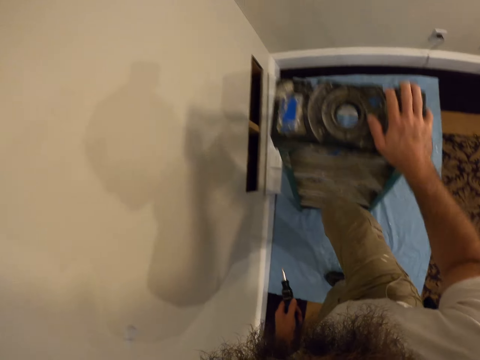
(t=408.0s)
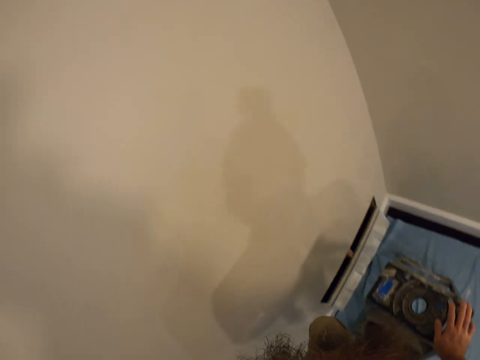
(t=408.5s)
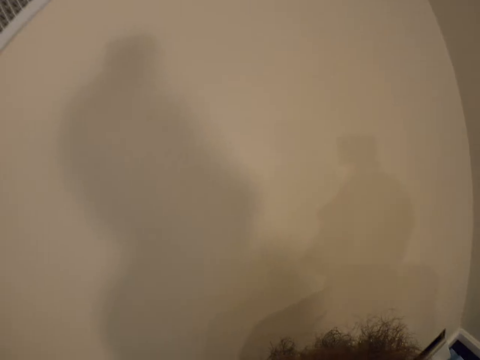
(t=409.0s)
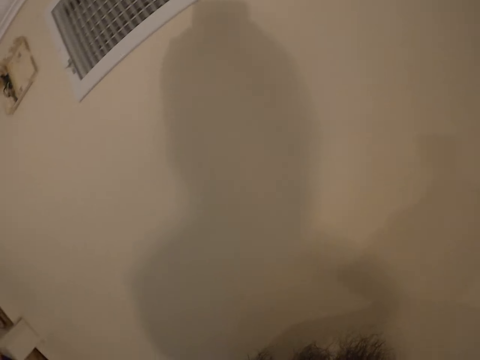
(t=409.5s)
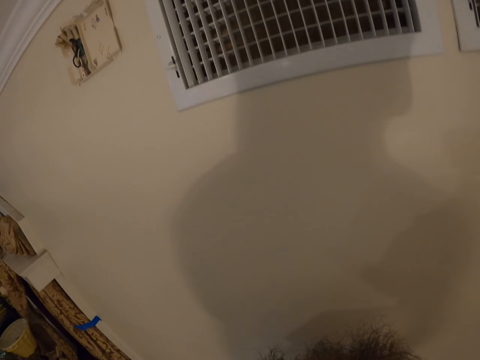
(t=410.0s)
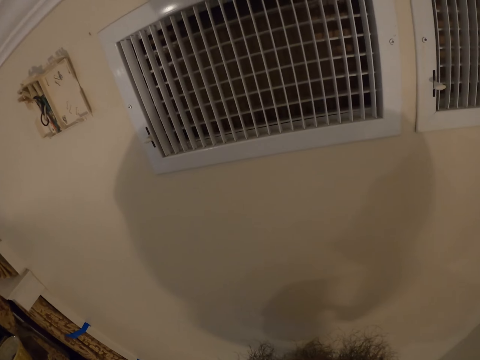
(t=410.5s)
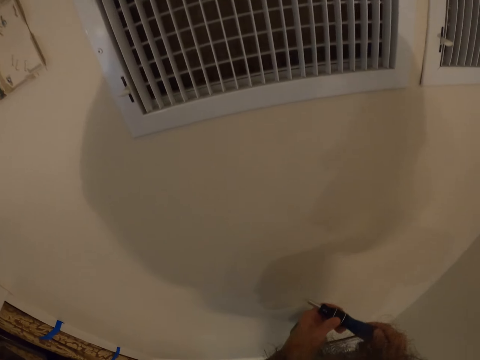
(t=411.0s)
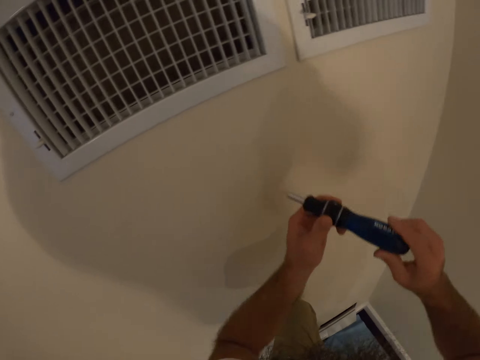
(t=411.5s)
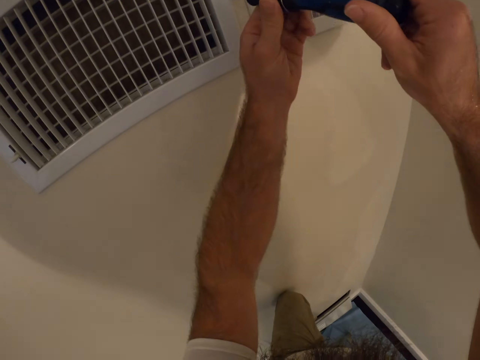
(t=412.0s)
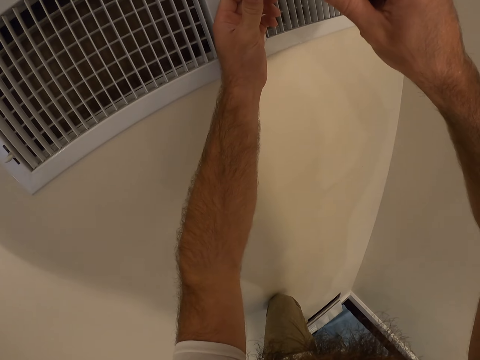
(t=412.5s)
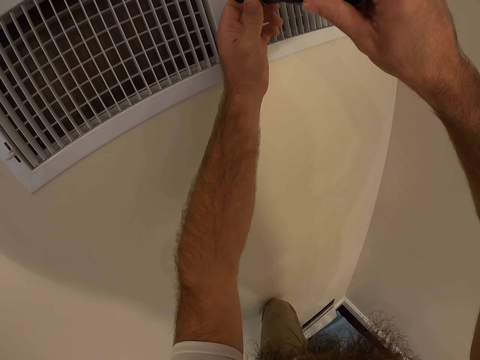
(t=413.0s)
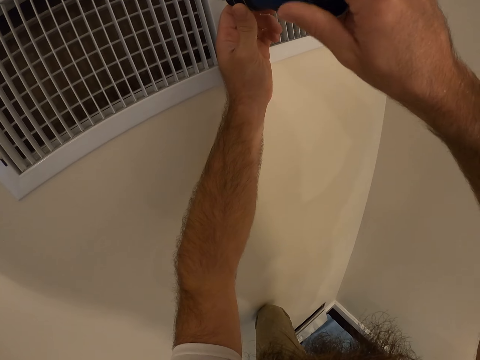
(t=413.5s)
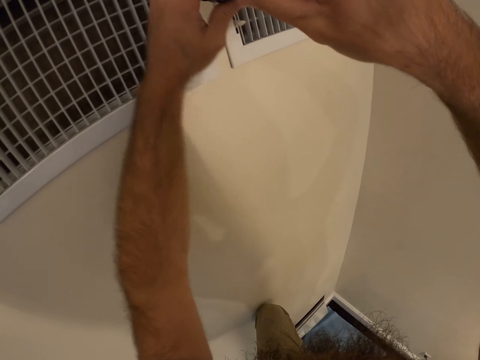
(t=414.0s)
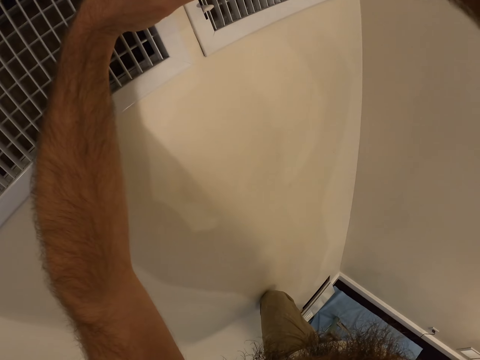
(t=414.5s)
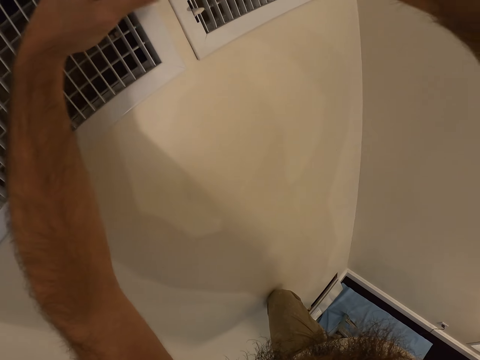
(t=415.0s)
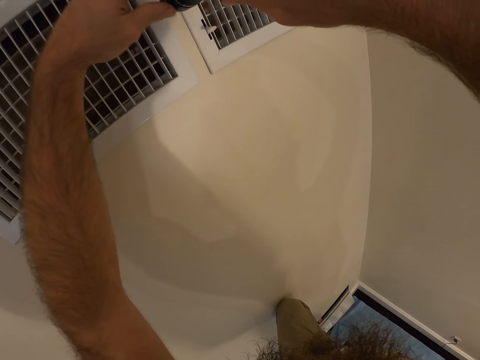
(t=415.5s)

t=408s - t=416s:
The camera wearer looks at the wall. They unscrew a screw in an air duct cover with the screwdriver in both hands.

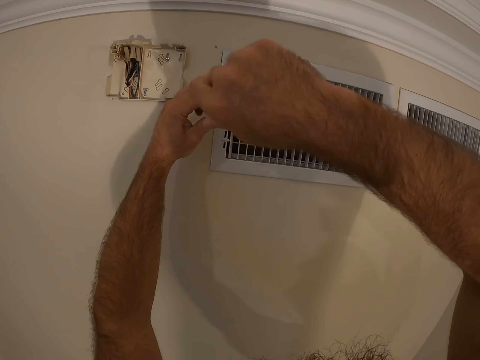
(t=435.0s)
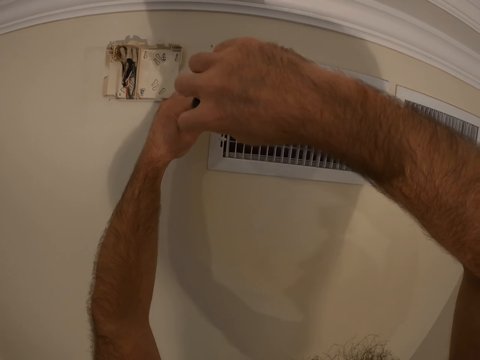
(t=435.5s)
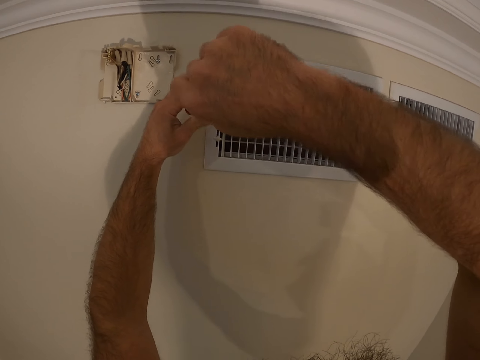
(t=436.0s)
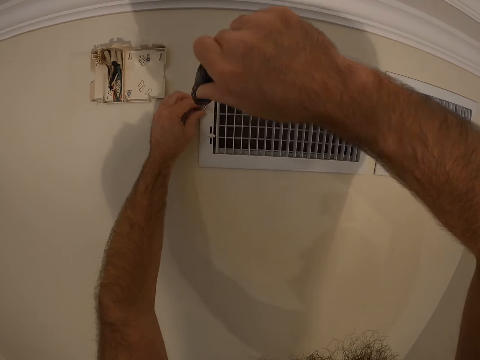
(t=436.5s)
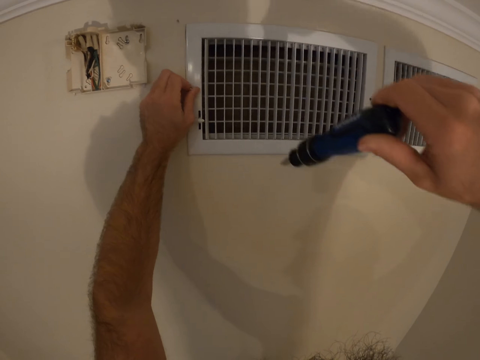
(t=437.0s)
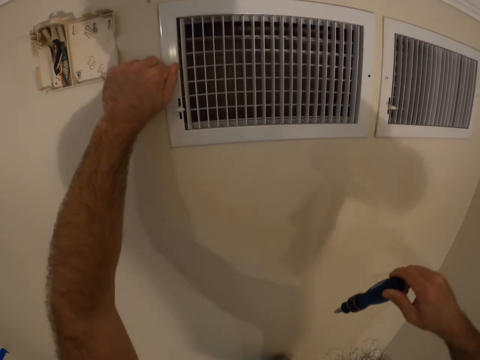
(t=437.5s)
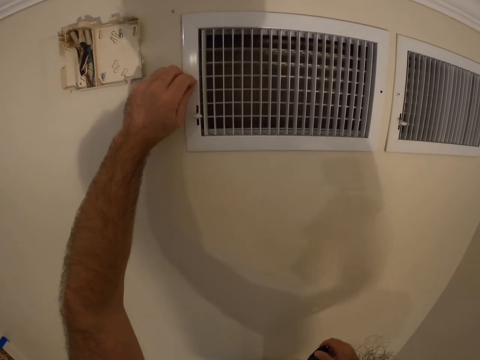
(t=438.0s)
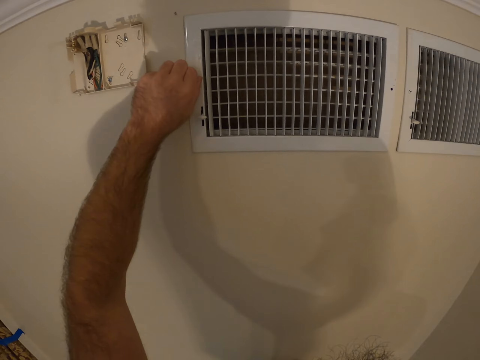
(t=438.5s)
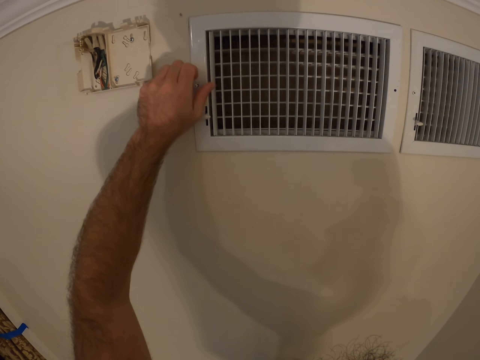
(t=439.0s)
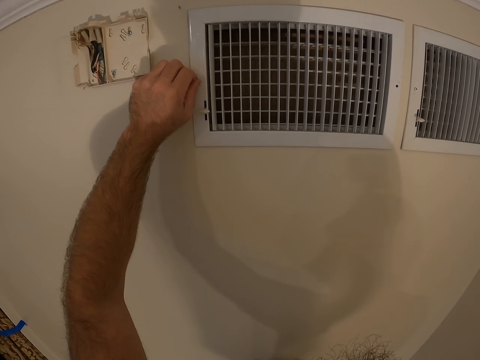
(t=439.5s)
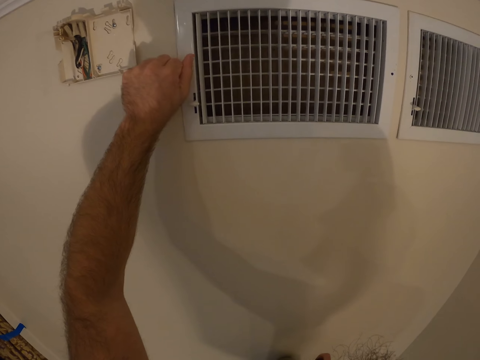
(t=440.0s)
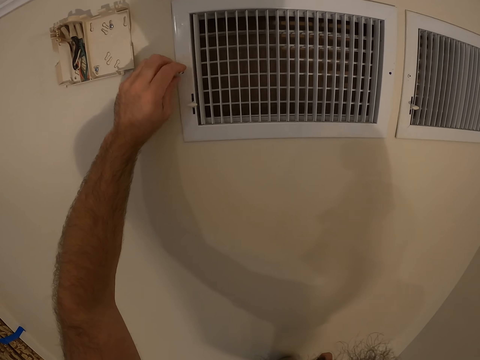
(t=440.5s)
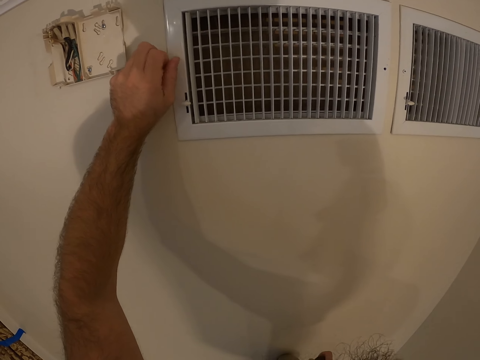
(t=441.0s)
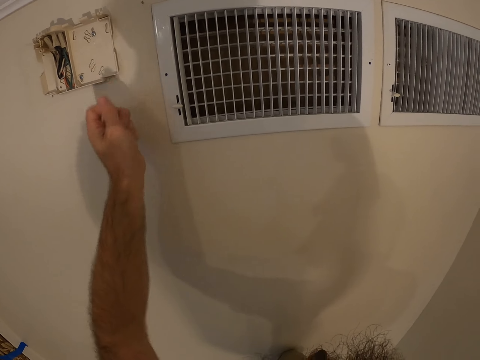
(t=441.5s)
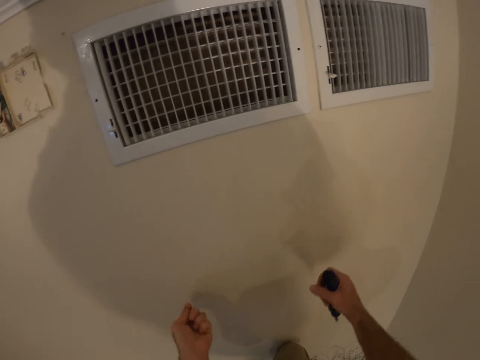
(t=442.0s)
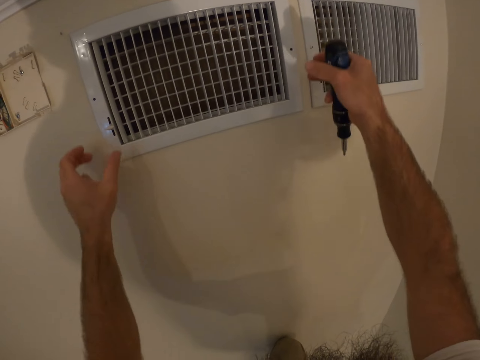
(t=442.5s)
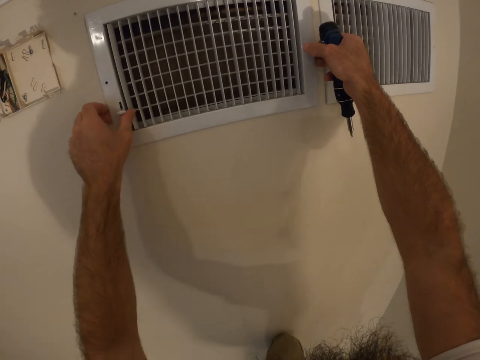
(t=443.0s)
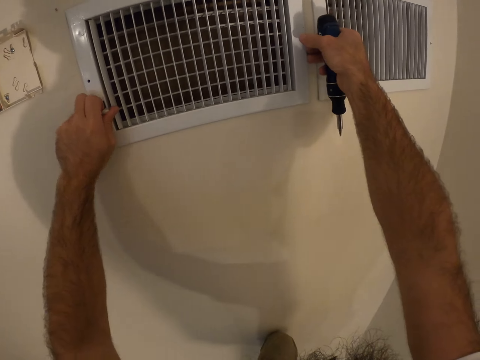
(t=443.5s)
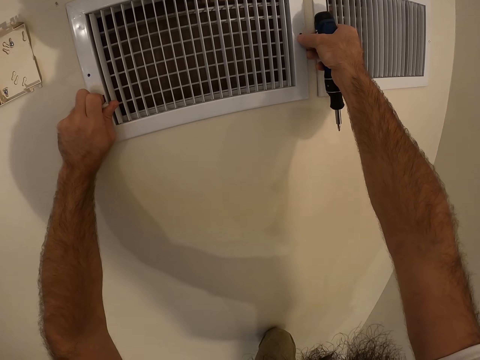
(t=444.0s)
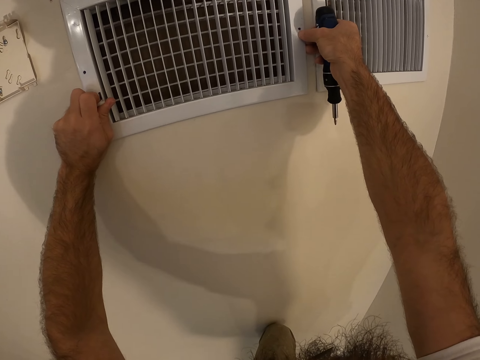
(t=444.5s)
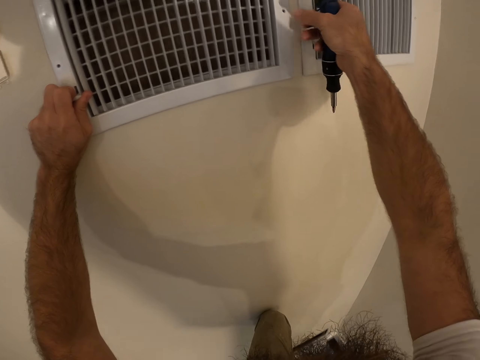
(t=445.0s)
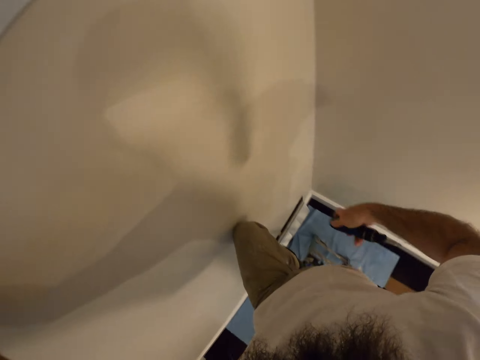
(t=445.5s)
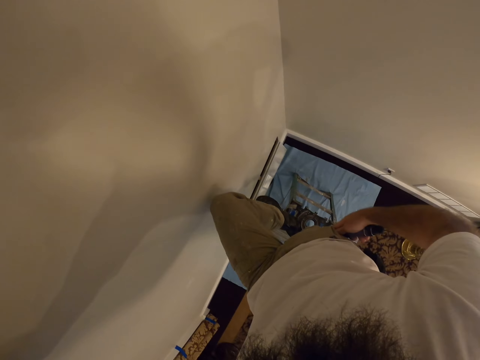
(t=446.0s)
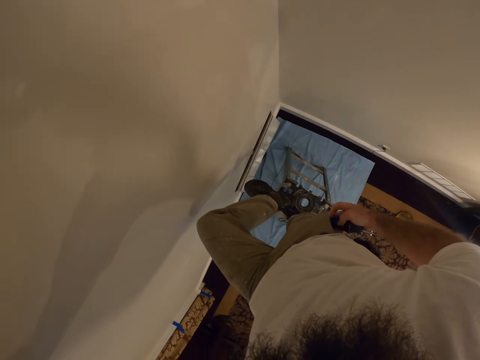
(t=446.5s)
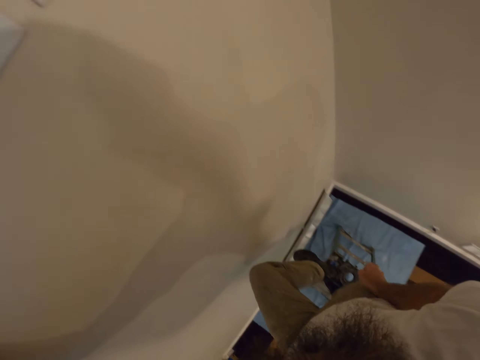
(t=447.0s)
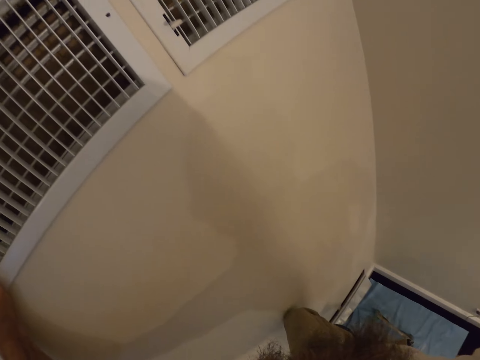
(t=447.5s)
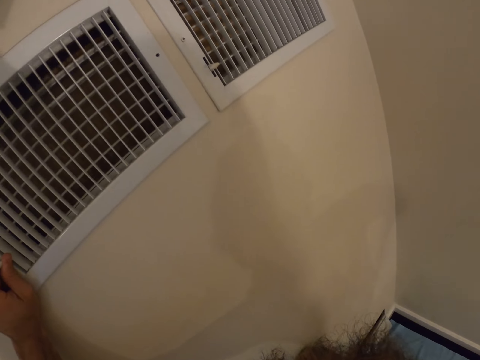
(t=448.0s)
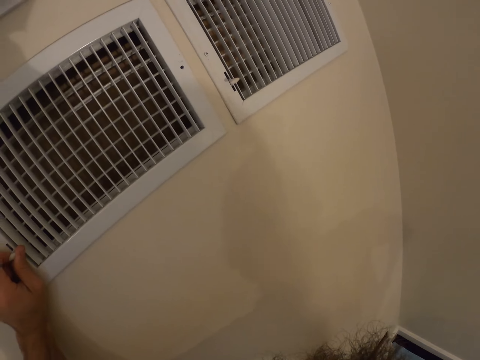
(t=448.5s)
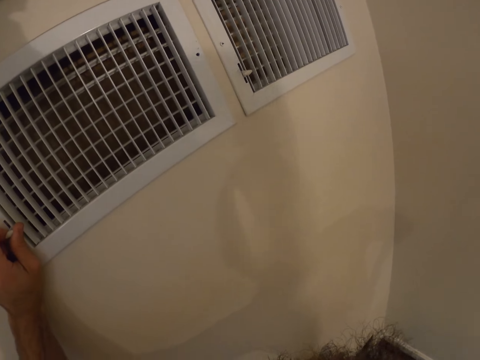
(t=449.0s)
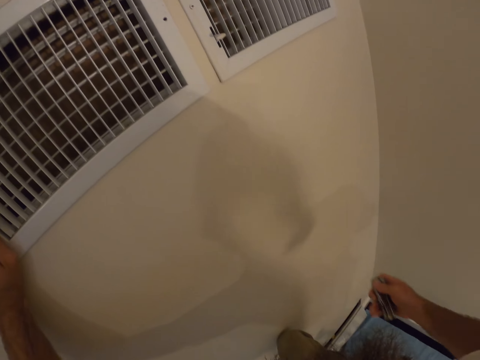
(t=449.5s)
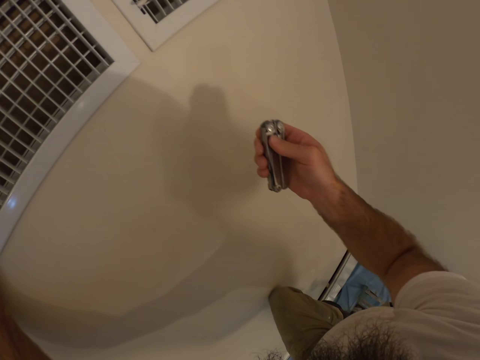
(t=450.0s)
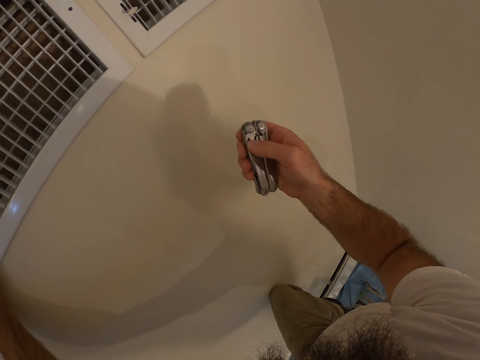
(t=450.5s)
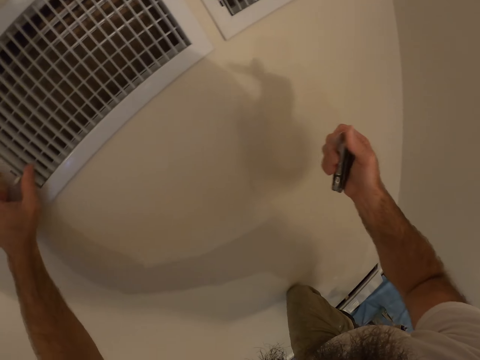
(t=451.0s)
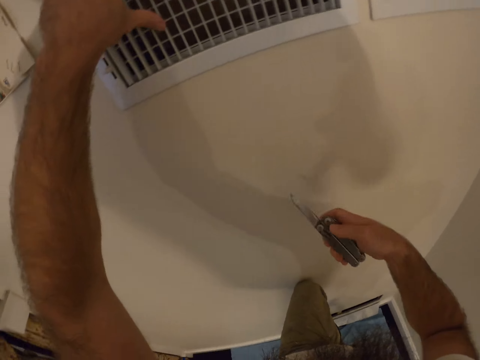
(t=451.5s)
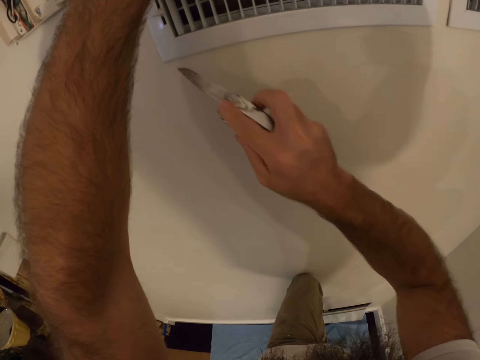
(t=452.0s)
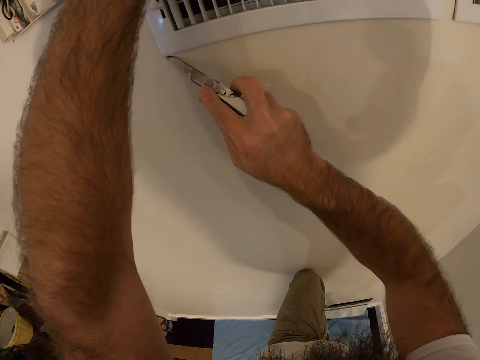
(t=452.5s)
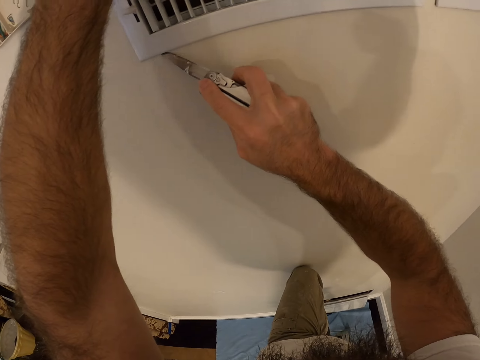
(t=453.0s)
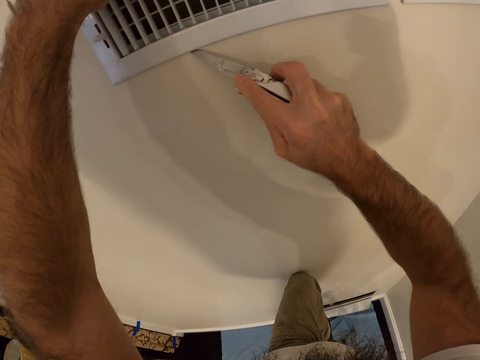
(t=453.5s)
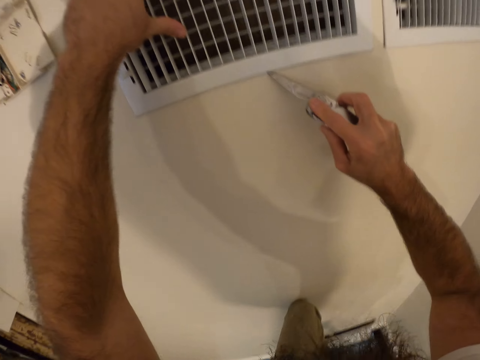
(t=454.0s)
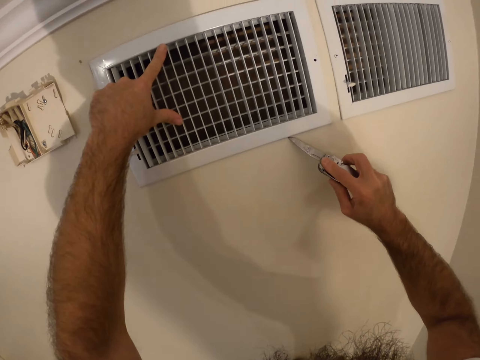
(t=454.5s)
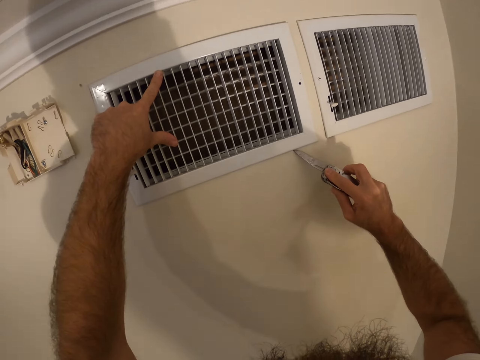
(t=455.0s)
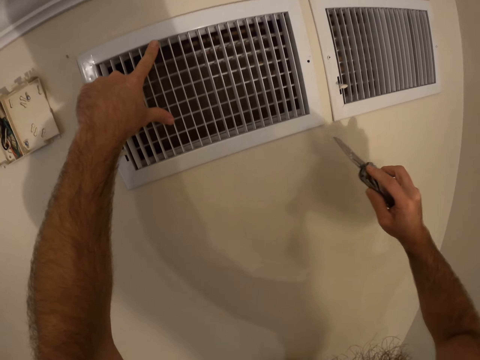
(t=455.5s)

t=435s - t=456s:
The camera wearer removes the screw from the air duct cover with his left hand. He holds the air duct cover with both hands. He puts the screwdriver in a pocket of a trouser with his right hand. He picks up an opening knife from the pocket of the trouser with his right hand. He opens the opening knife with his right hand. He runs the opening knife through the edge of the air duct cover with his right hand. He removes a ventilated soffit board with the knife.
